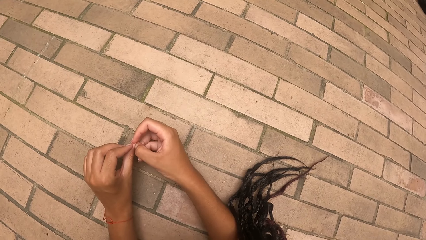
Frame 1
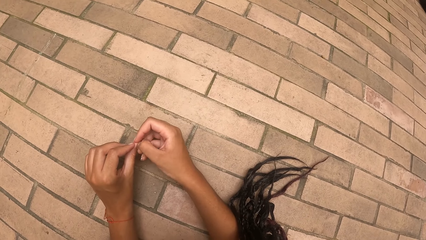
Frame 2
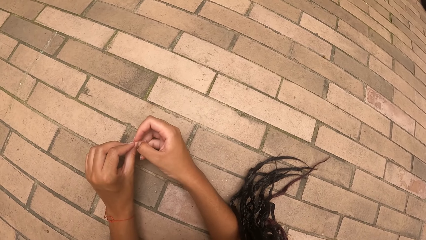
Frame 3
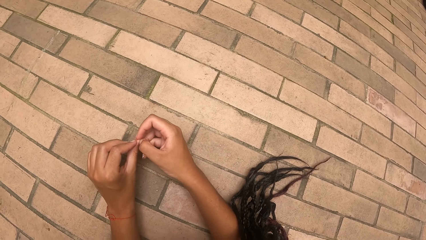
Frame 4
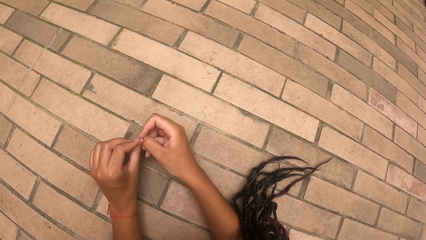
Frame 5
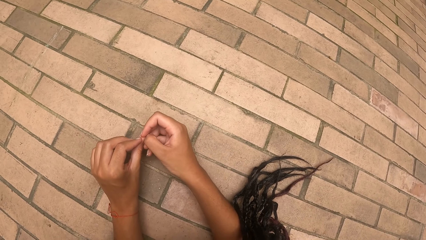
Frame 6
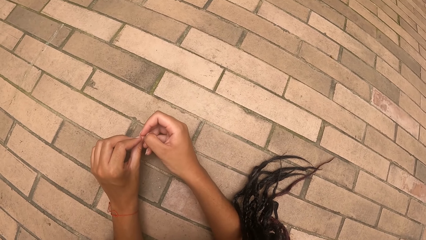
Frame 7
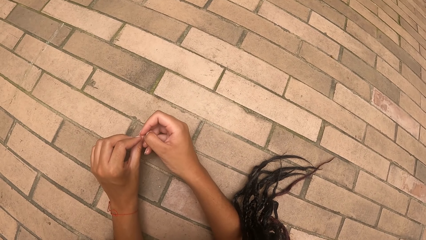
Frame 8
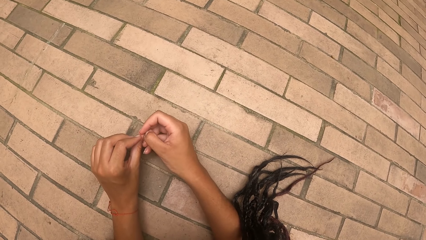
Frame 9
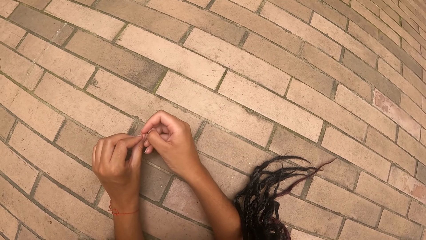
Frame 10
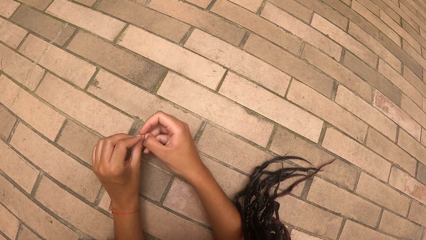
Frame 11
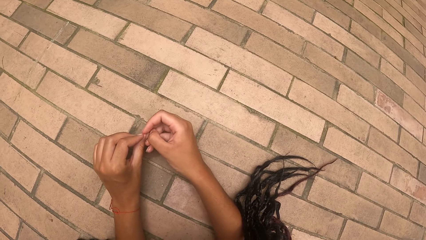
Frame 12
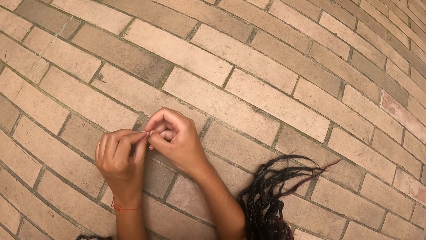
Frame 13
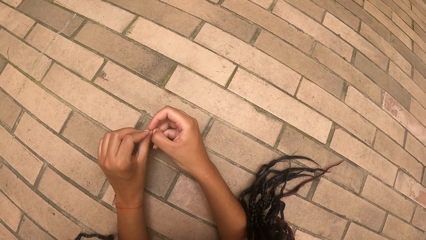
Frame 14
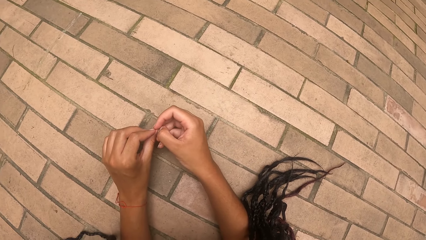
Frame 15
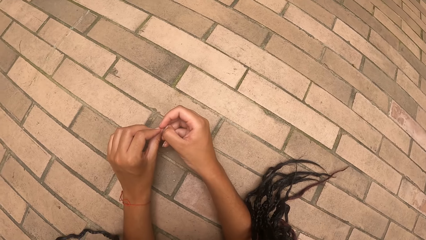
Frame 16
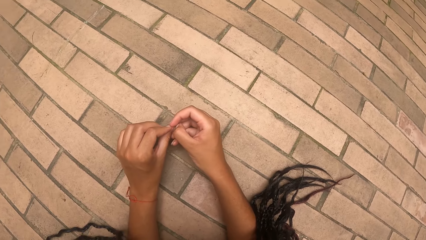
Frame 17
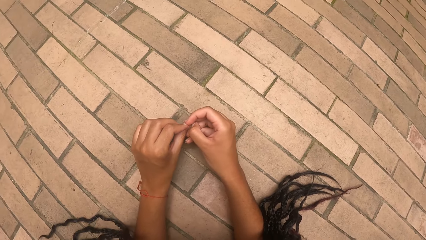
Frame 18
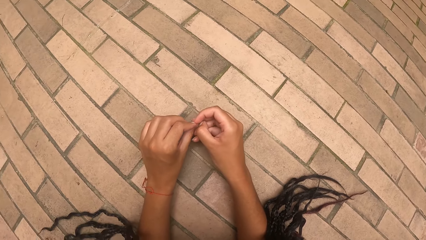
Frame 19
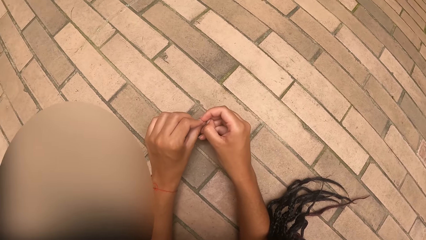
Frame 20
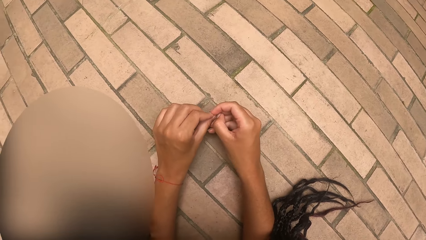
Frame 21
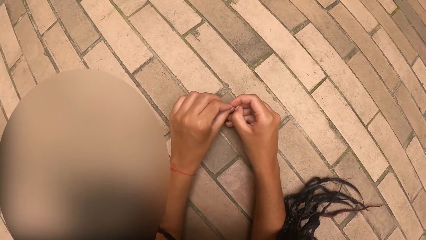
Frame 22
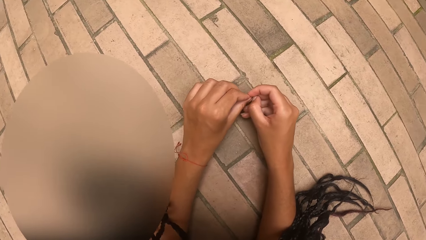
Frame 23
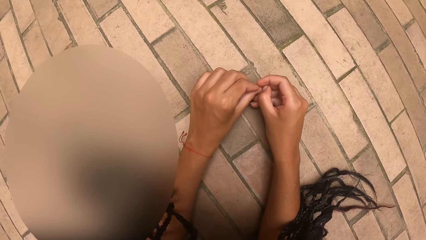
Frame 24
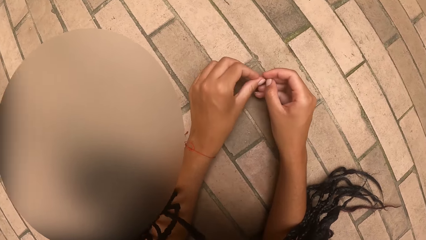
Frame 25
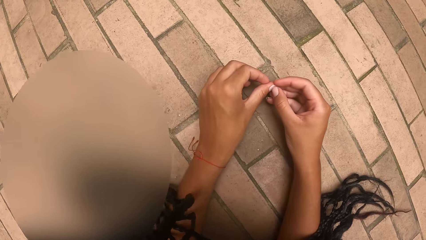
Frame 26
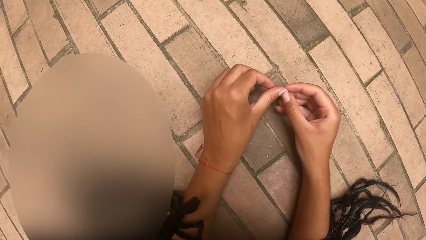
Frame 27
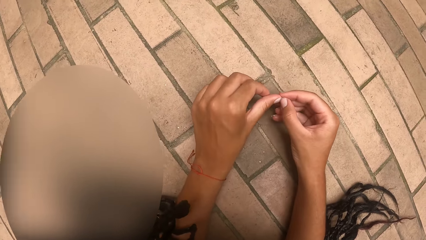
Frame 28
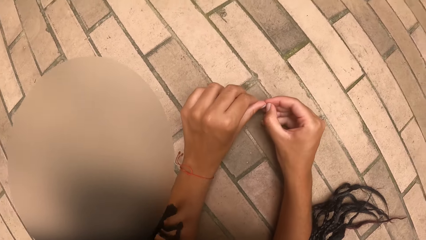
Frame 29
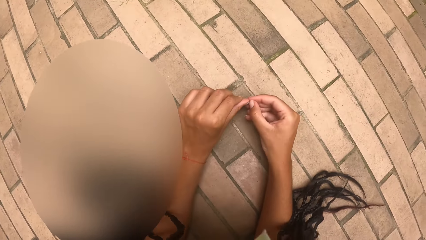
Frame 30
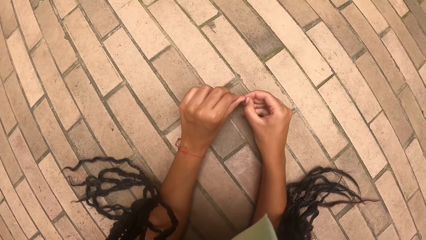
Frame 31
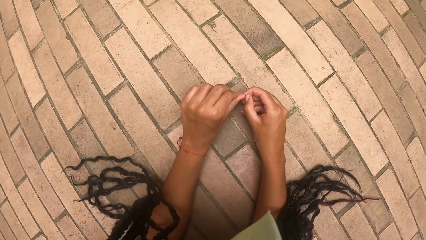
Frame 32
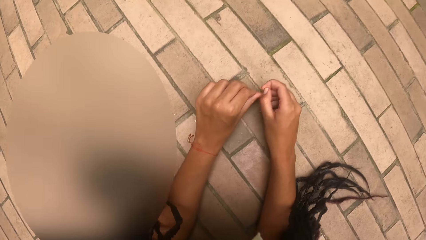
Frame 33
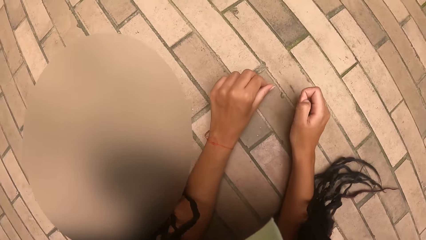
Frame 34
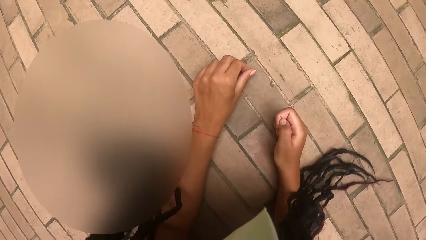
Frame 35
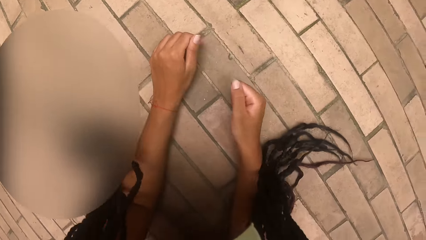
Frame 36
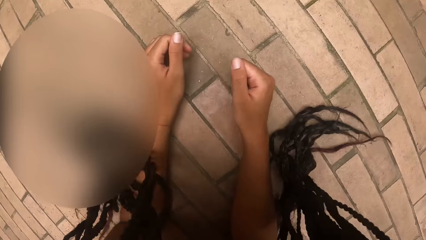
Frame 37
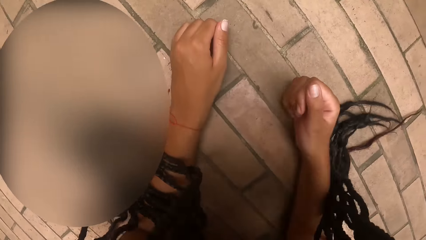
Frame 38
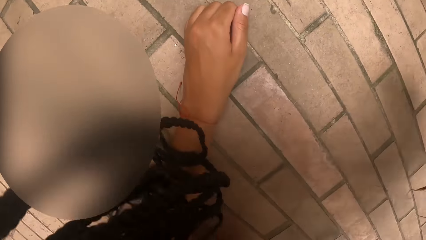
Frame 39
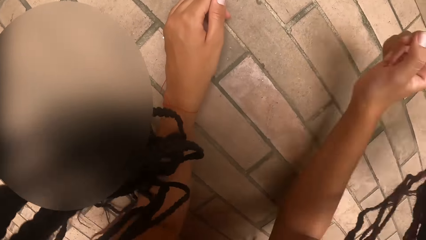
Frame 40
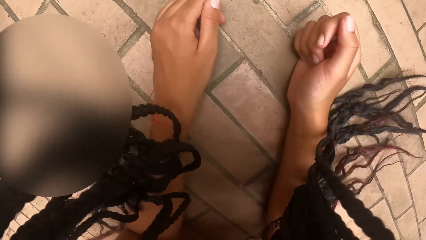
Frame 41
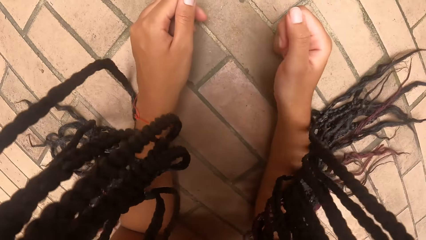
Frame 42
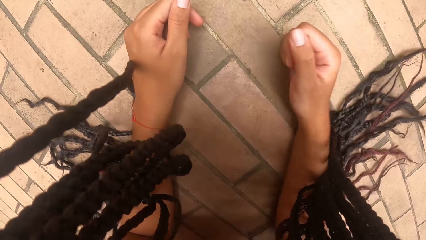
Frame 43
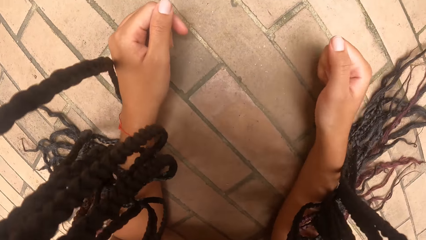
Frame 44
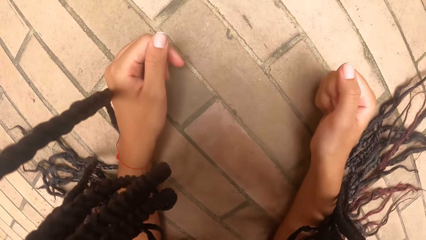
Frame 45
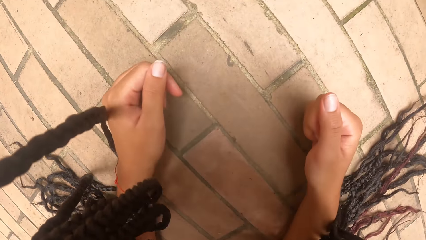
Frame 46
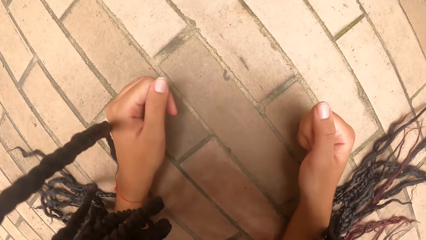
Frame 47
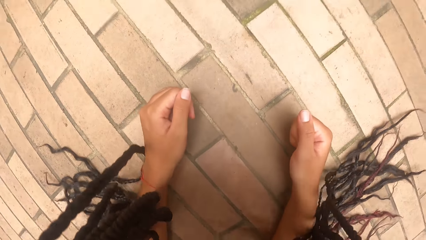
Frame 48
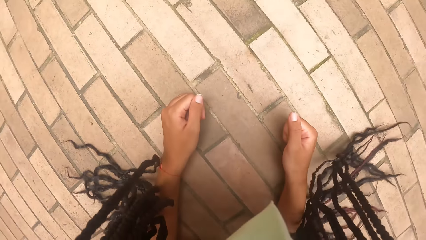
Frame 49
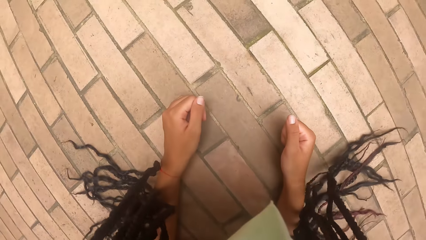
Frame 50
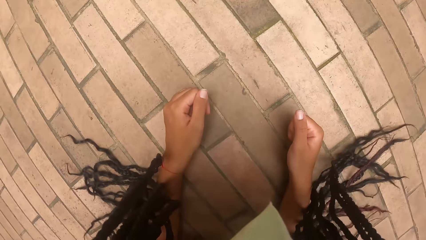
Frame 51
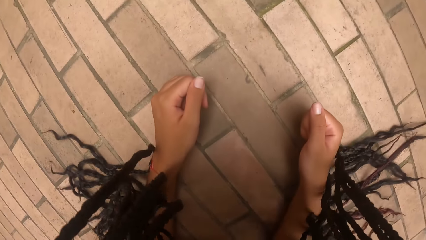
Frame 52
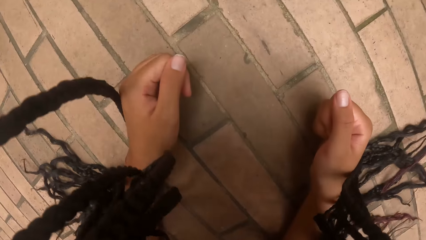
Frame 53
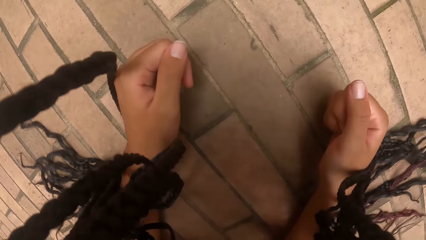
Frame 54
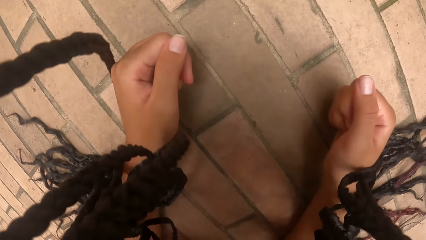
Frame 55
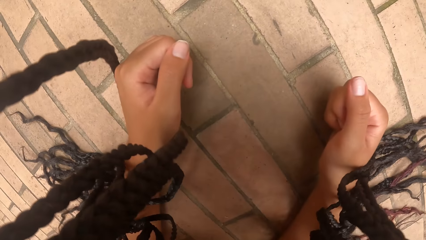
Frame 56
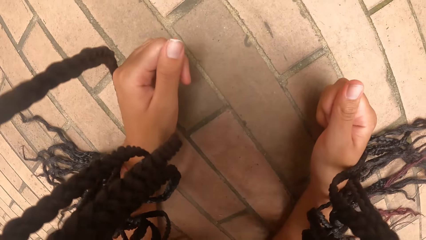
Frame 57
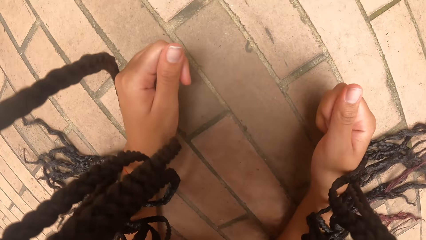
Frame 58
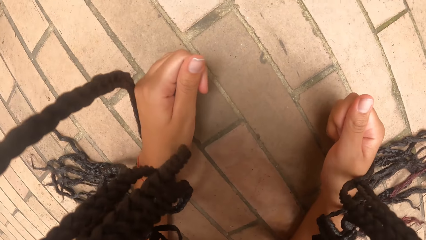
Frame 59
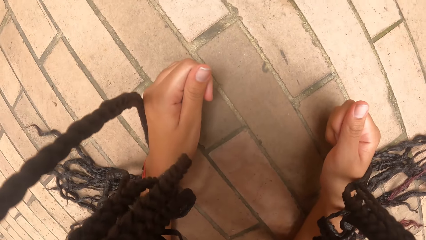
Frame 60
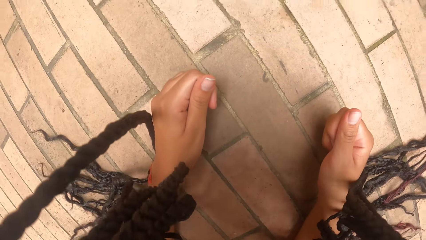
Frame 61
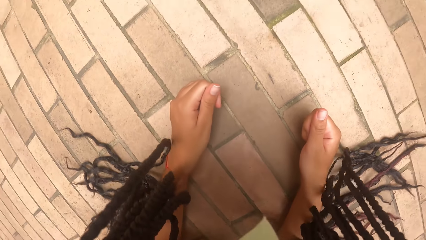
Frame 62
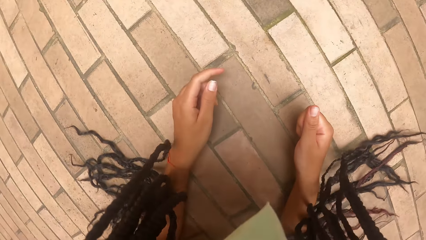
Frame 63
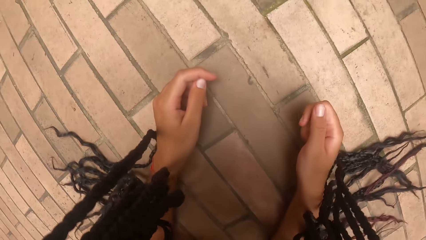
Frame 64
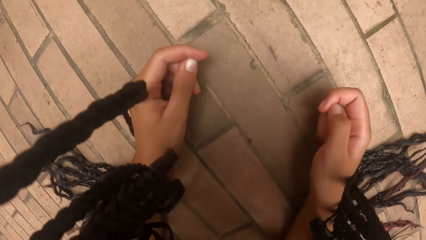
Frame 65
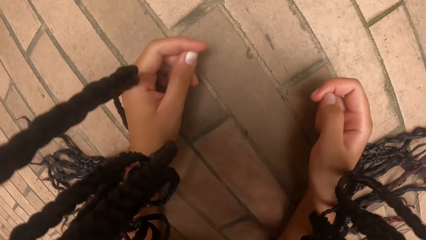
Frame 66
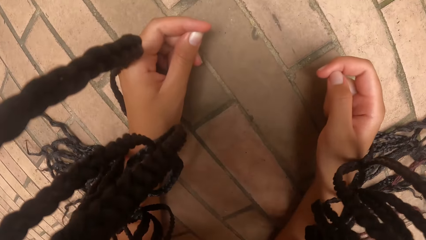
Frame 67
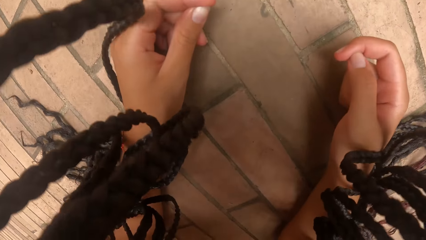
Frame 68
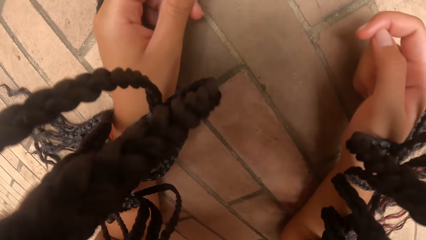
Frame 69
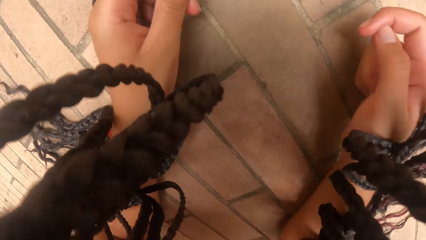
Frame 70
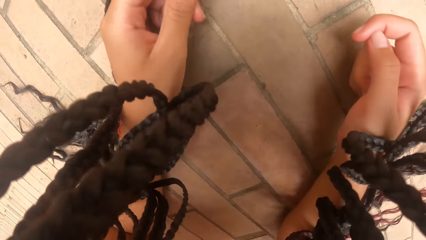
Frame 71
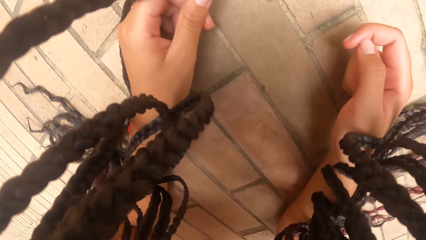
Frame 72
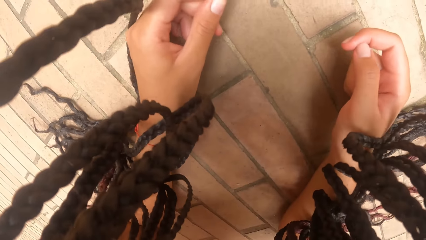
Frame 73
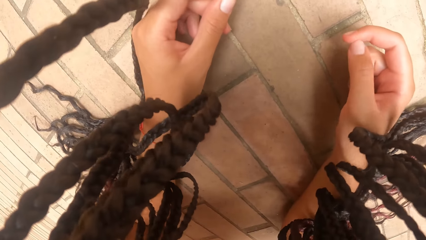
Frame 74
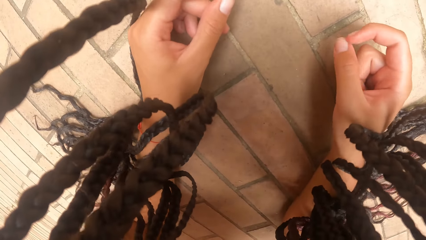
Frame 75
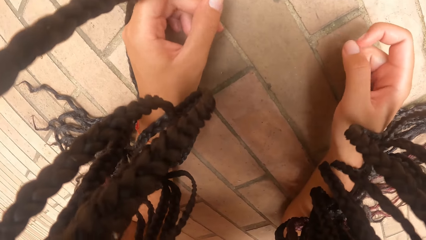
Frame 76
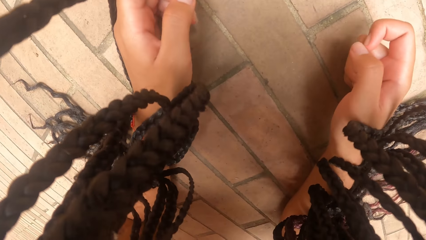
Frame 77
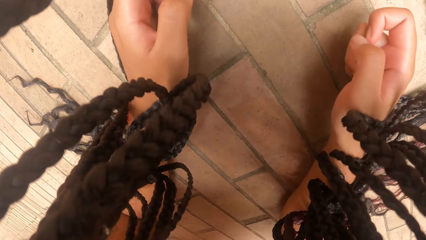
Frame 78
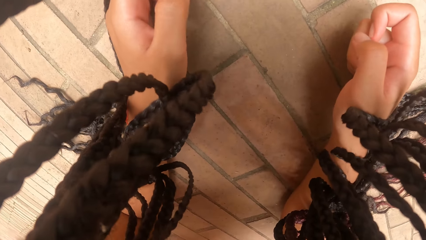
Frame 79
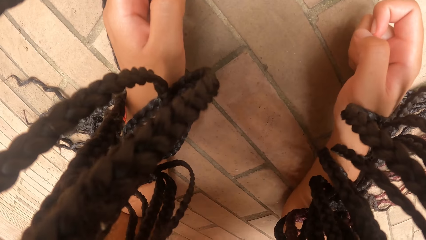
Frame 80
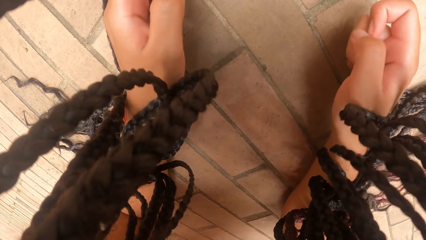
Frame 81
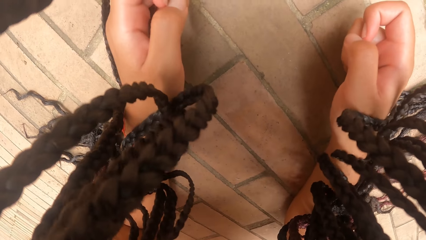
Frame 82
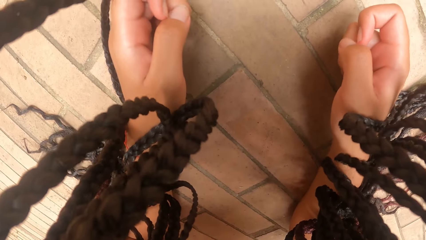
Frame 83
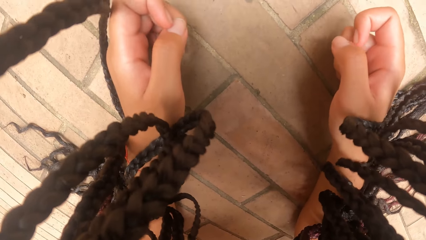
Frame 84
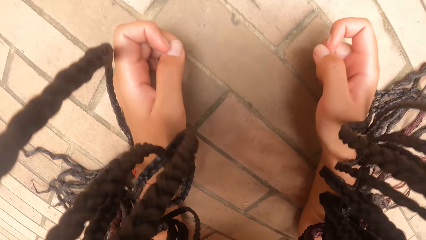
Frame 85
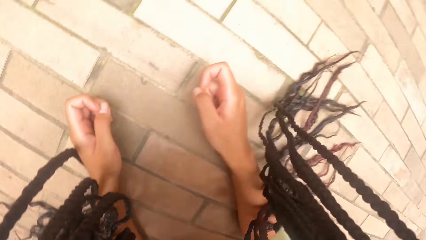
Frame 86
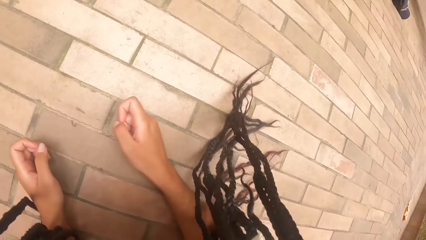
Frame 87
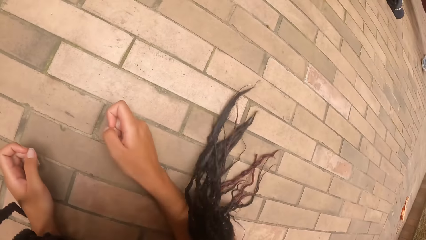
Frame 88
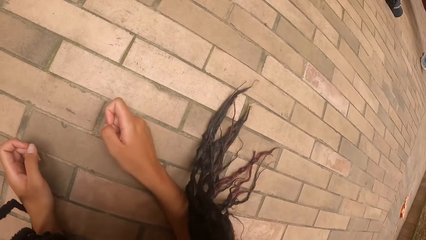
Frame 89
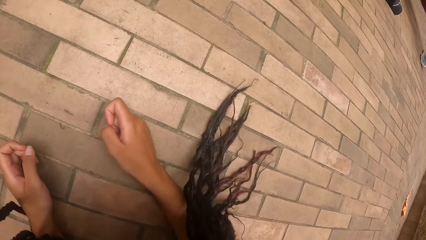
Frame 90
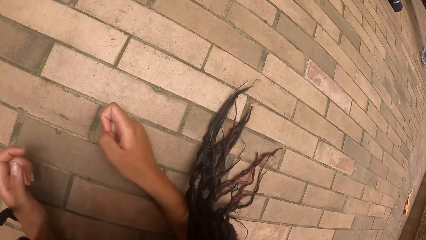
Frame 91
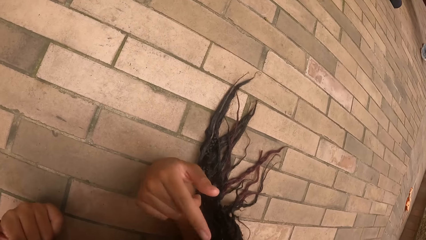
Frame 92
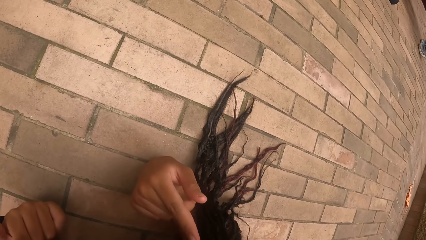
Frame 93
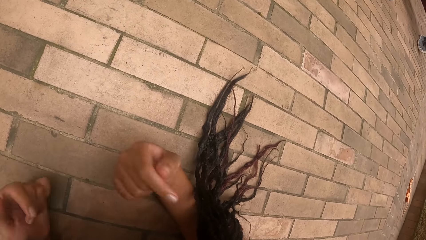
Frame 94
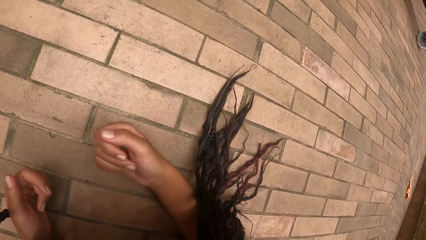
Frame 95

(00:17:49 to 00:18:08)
The camera wearer looks at the floor.
